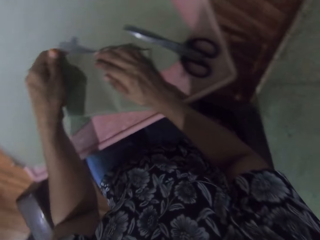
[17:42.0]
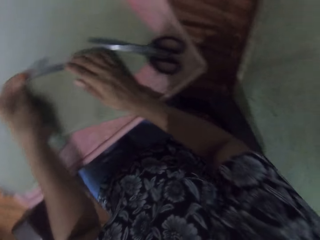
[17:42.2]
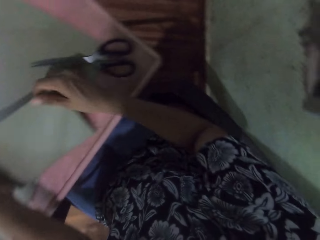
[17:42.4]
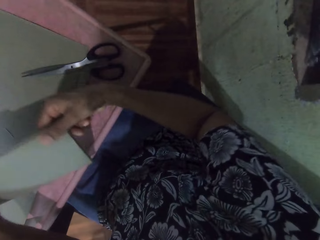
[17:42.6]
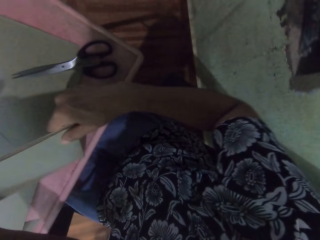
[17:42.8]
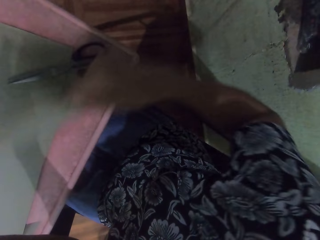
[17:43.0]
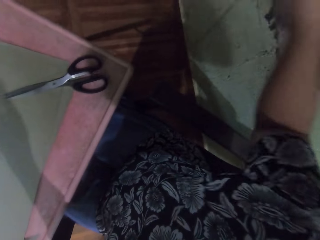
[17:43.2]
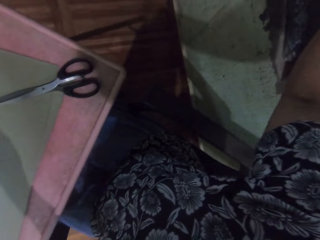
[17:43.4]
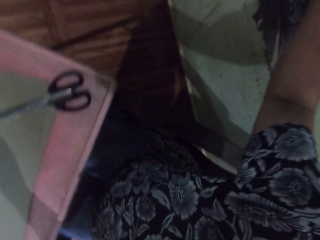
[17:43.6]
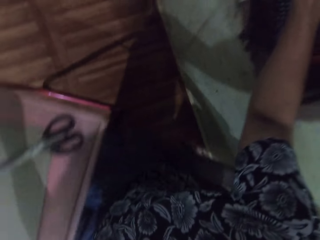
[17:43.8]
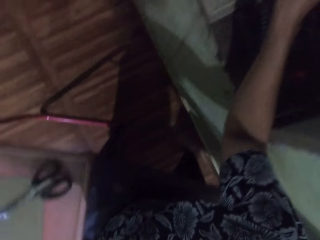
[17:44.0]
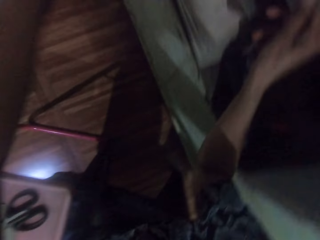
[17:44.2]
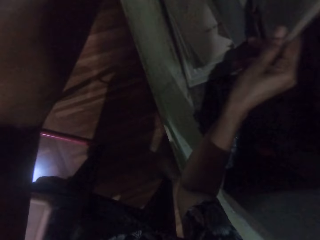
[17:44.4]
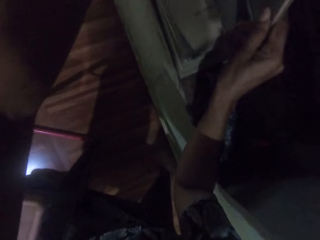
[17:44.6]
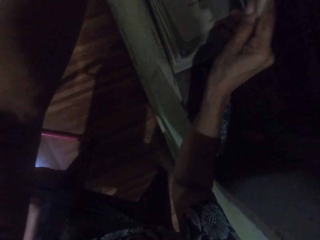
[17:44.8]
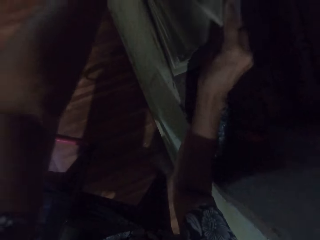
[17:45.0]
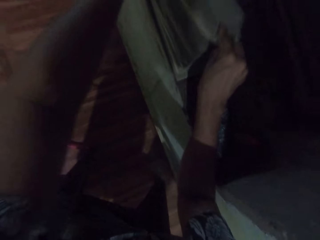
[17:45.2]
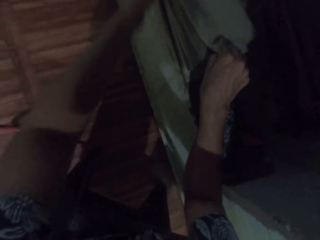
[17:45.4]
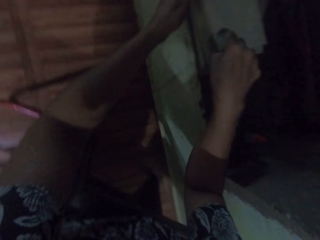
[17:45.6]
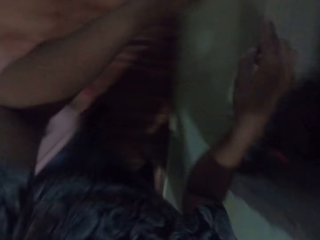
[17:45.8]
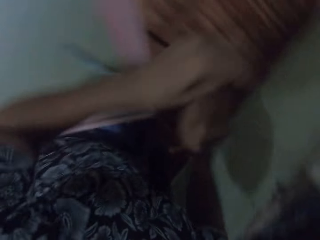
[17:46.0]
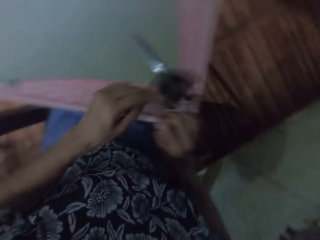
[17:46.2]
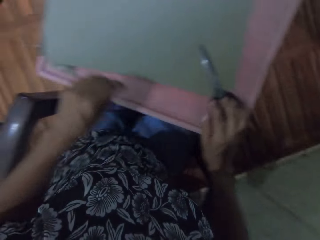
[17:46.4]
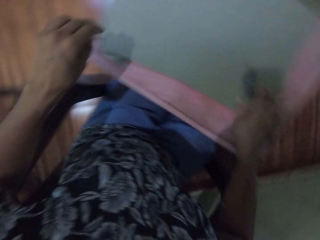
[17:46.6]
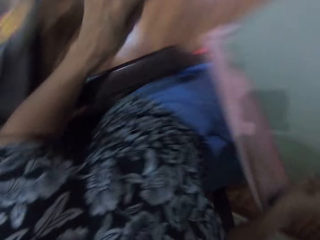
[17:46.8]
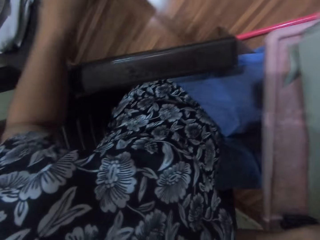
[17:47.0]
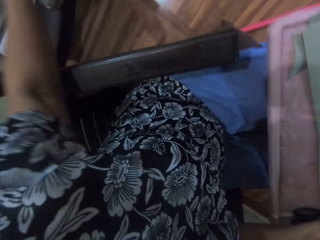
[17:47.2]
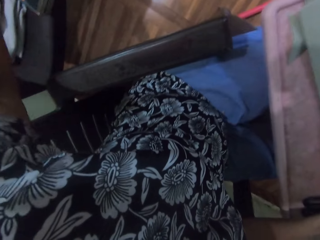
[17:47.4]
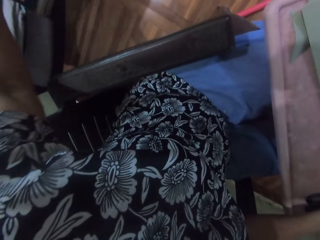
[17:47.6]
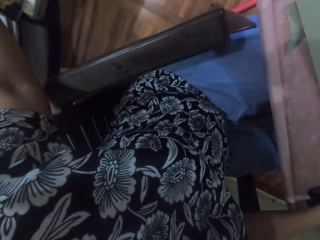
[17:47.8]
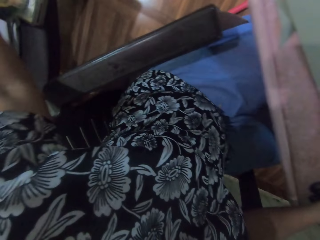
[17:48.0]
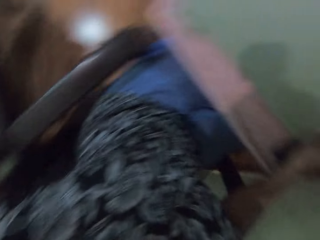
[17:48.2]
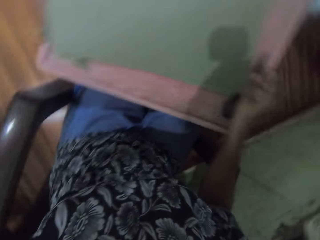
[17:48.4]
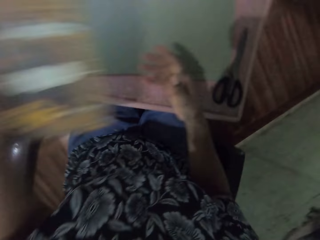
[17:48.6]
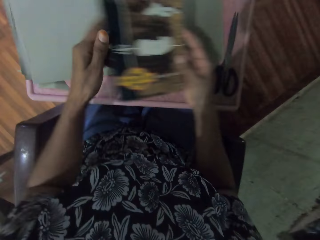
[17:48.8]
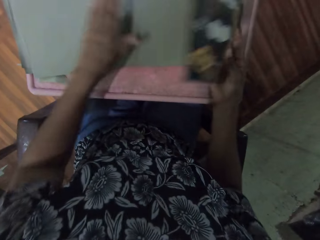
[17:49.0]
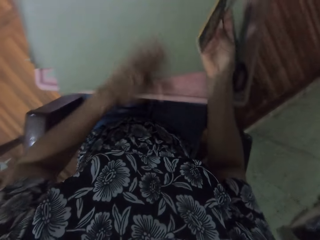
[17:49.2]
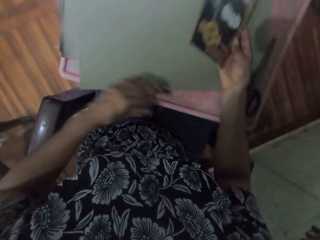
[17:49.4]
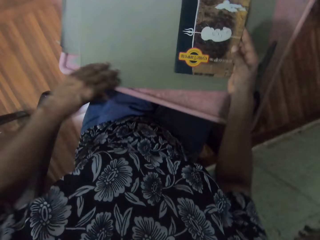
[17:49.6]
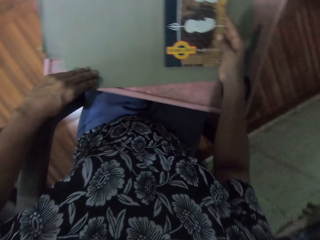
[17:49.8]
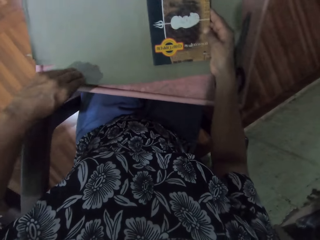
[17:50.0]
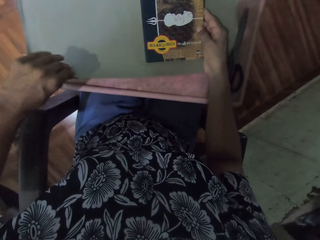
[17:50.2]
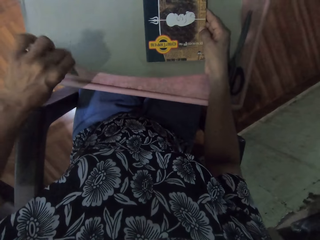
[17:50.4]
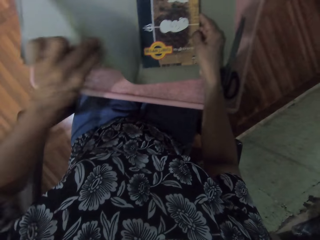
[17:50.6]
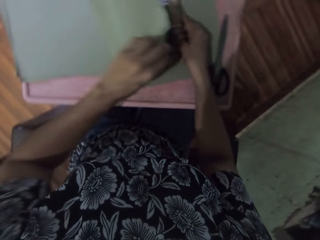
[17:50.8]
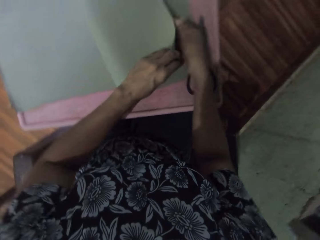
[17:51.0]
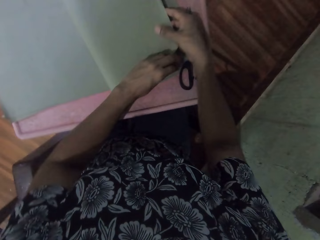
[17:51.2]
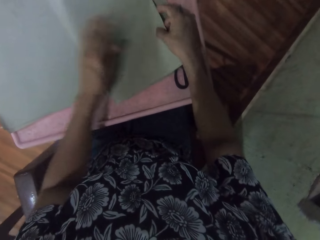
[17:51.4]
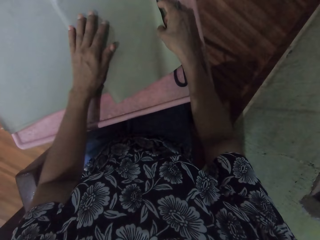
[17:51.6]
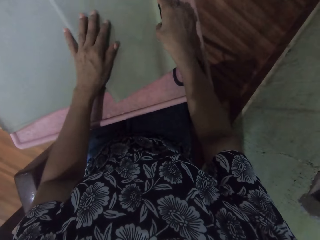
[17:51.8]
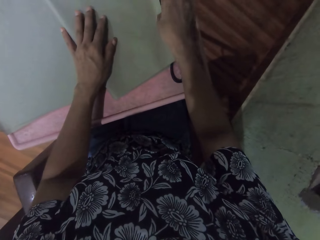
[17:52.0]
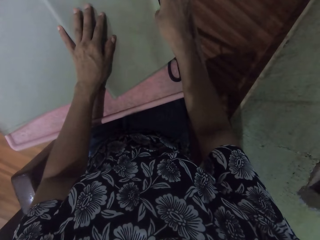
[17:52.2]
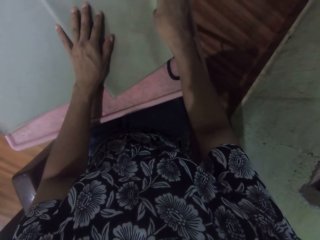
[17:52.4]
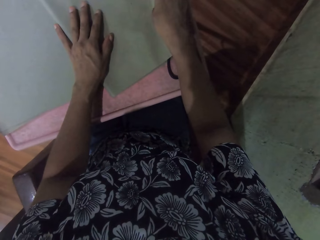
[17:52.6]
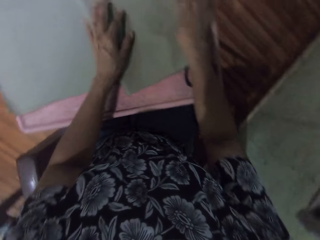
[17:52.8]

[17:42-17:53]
The camera wearer picks the book from the table with both hands. She drops the book on the shelf in the room with her right hand. She places her right hand on the scissors on the table. She picks another book from the shelf in the room with her left hand. She passes the book in her left hand to her right hand. She smoothens the cardboard paper on the table with her left hand. She places the book in her right hand on the cardboard paper on the table. She picks the cardboard paper from the table with her left hand. She covers the book on the table with the cardboard paper in her left hand.

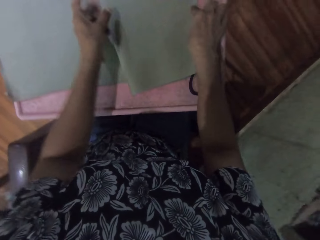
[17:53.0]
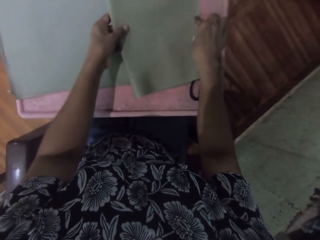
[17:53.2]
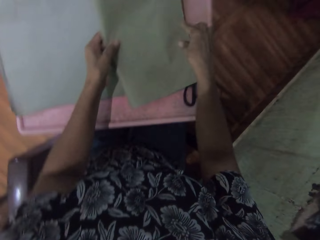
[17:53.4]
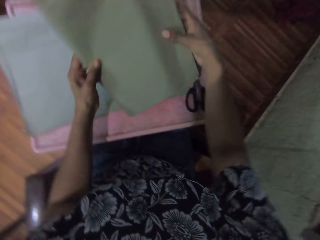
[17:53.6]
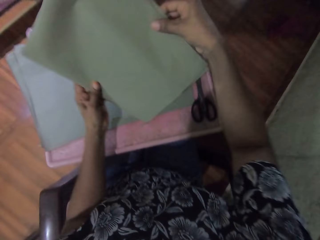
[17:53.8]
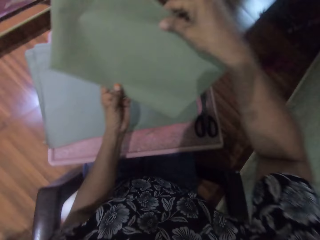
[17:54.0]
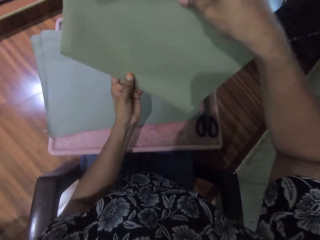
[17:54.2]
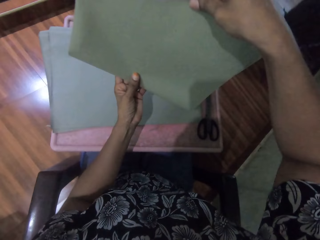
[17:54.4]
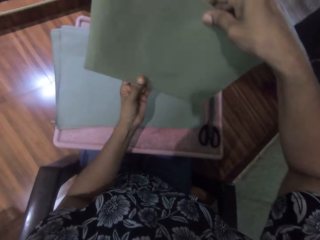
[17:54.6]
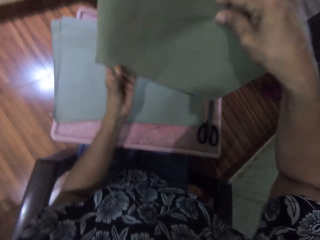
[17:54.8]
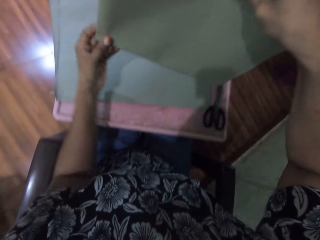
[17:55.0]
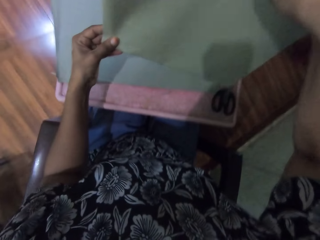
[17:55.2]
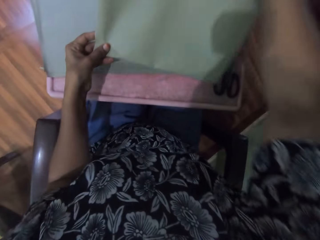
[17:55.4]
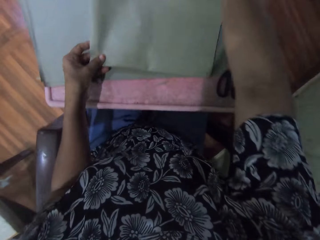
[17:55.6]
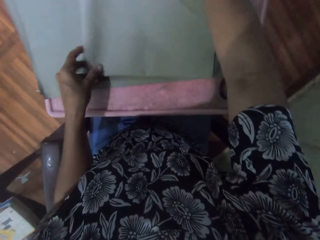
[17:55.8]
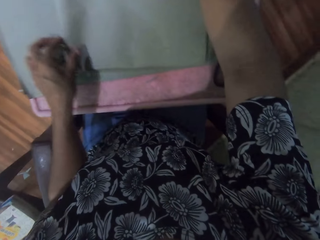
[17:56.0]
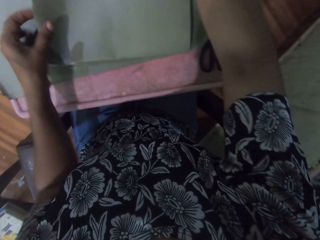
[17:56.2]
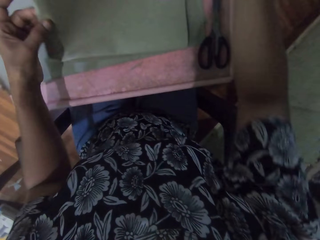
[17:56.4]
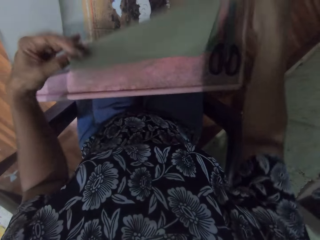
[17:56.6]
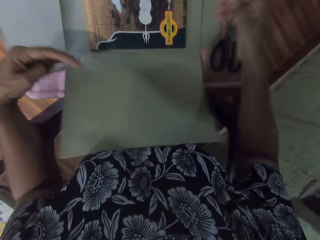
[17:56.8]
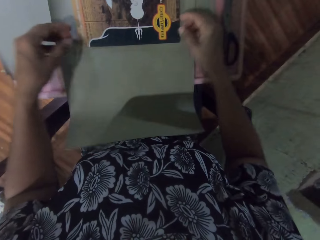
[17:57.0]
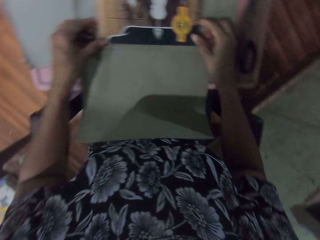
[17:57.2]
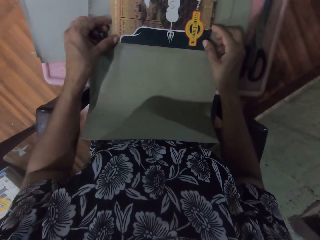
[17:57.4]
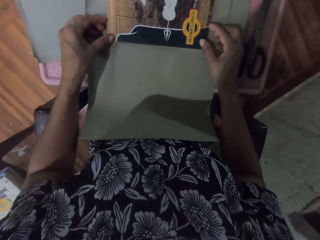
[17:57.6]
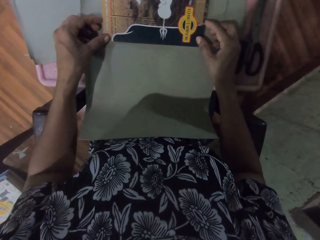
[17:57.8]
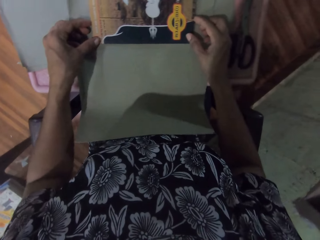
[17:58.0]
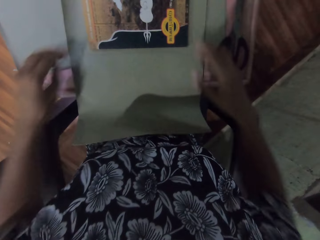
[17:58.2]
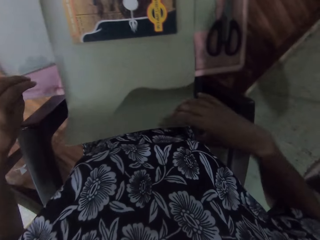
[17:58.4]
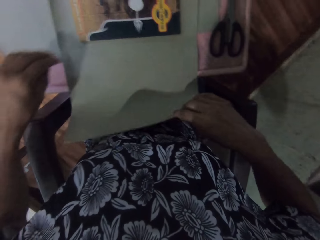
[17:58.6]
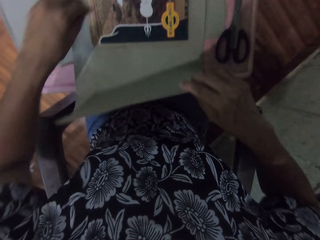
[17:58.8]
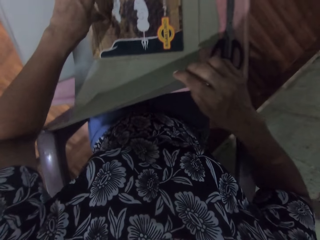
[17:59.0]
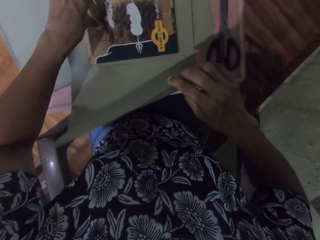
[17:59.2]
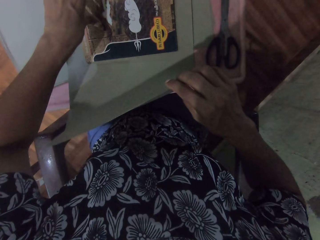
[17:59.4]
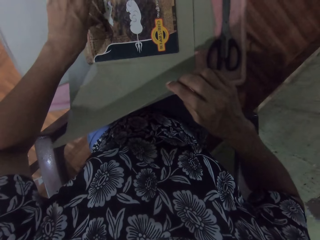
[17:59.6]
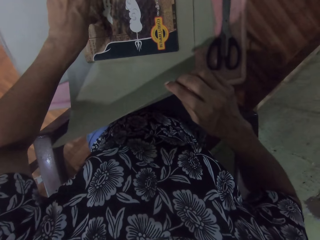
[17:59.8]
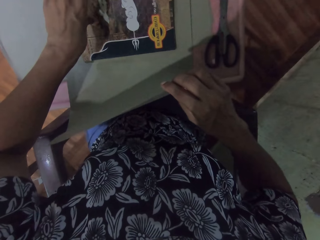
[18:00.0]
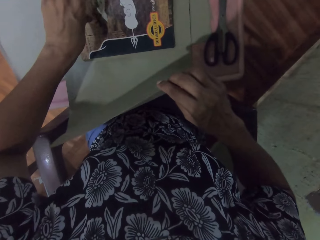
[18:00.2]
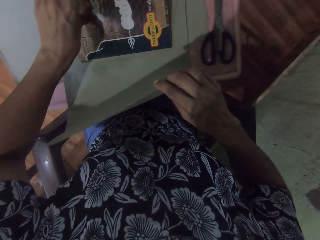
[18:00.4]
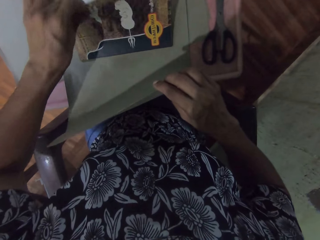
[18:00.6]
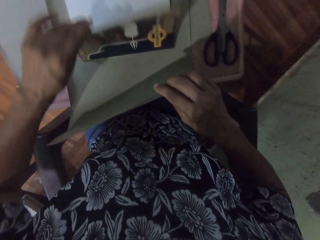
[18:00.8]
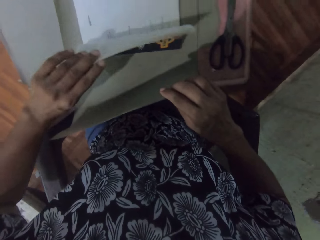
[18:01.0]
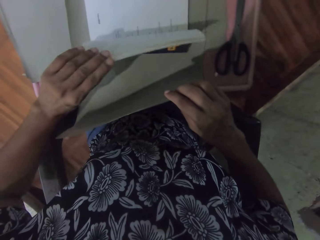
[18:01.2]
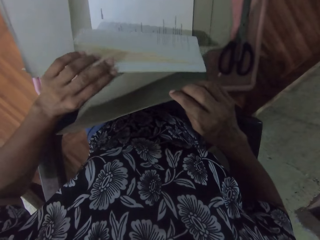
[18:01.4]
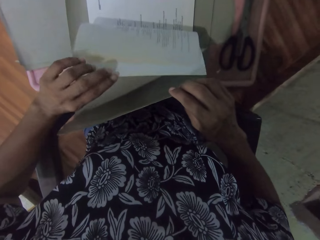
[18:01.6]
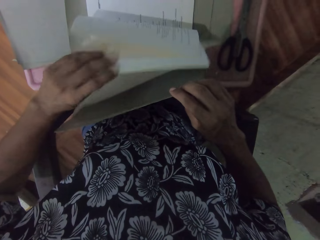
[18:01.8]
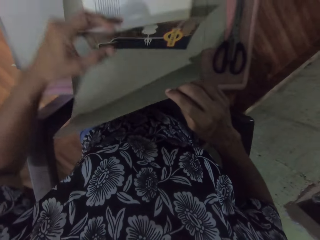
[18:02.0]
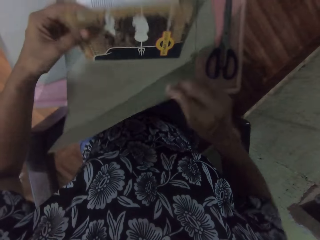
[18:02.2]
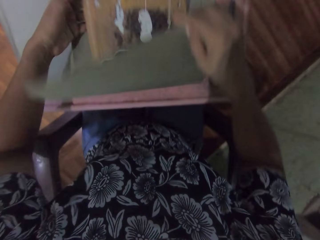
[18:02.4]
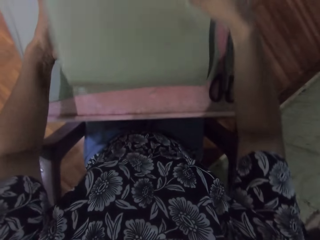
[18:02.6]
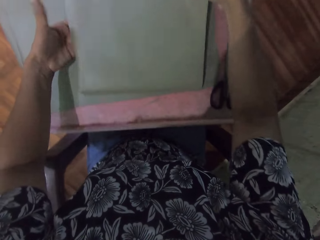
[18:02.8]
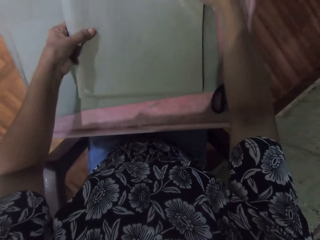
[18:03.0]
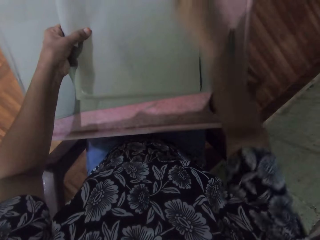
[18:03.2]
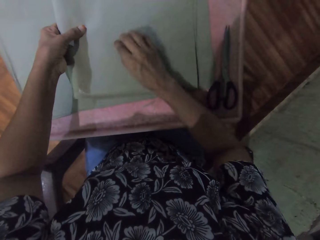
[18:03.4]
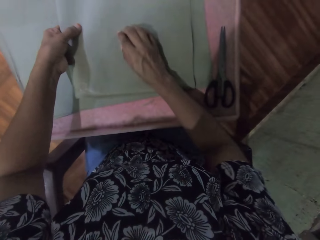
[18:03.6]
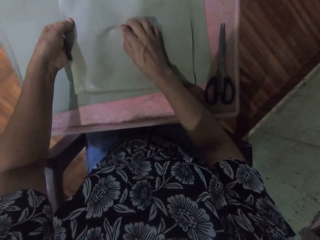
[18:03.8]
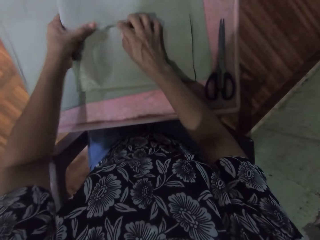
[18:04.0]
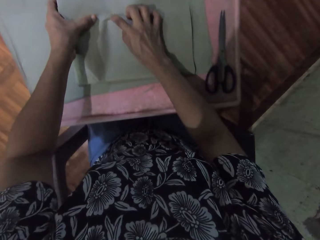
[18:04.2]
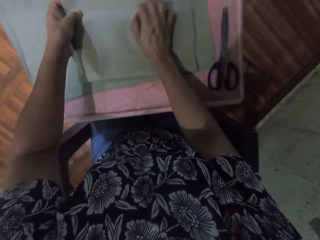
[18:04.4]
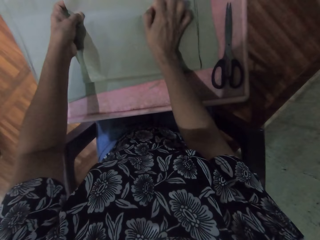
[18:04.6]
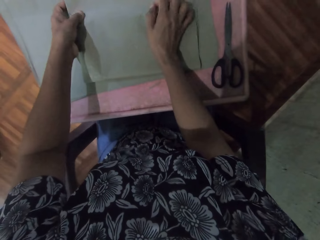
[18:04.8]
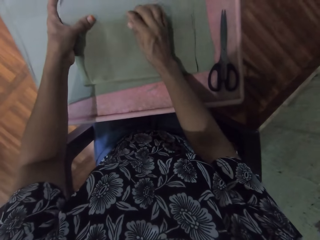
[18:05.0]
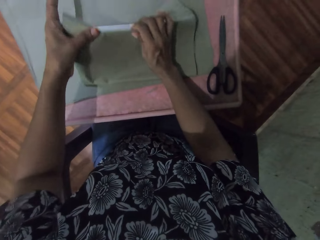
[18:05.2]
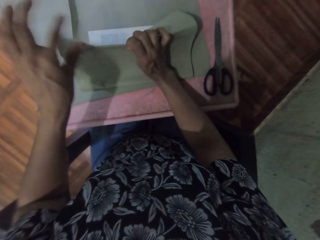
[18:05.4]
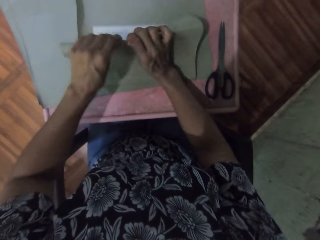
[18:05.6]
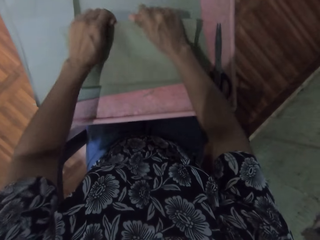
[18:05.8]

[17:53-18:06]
The camera wearer picks the book from the table with both hands. She checks the book in her hands. She touches the edge of the book in her left hand with her right hand. She places the book on the table with both hands. She opens the cardboard paper on the book with both hands. She holds the book from the table with her left hand. She holds the cardboard paper with her right hand. She flips the cover of the book on the cardboard on the table with her left hand. She covers the book on the cardboard paper on the table with her left hand. She covers the book with the cardboard paper in her right hand. She smoothens the cardboard paper on the book on the table with both hands.
